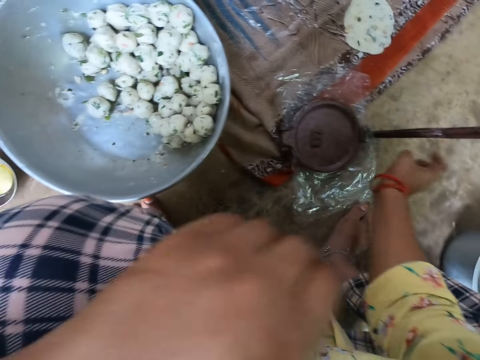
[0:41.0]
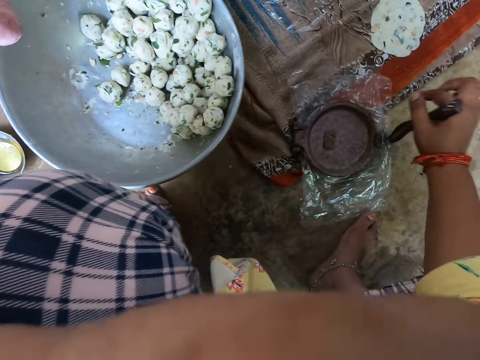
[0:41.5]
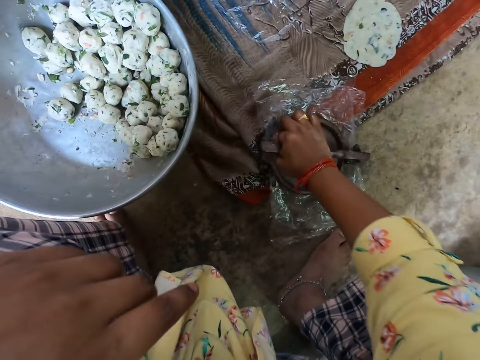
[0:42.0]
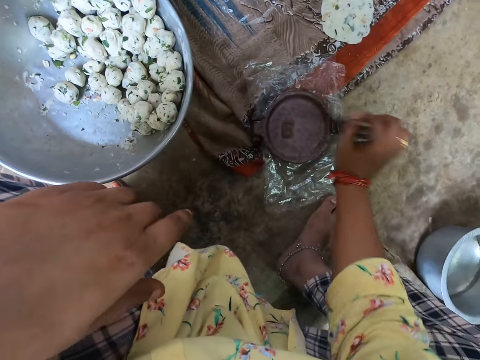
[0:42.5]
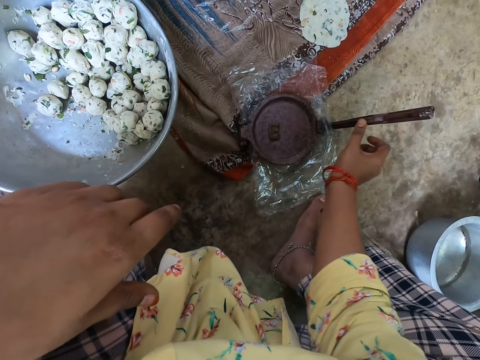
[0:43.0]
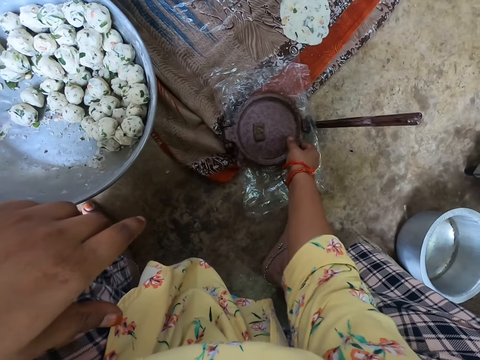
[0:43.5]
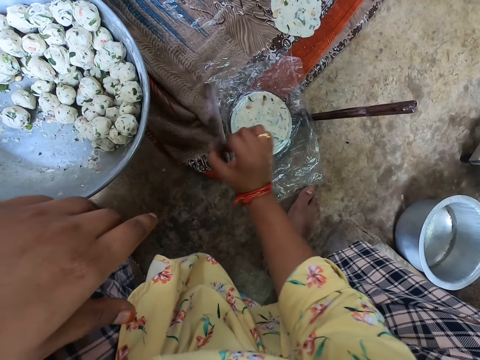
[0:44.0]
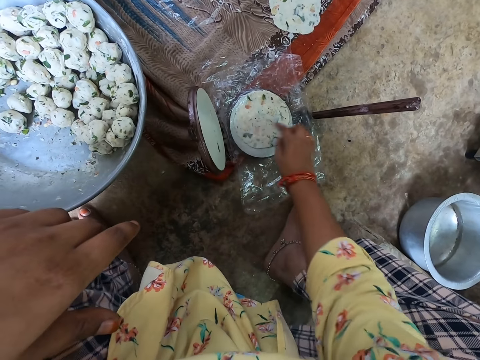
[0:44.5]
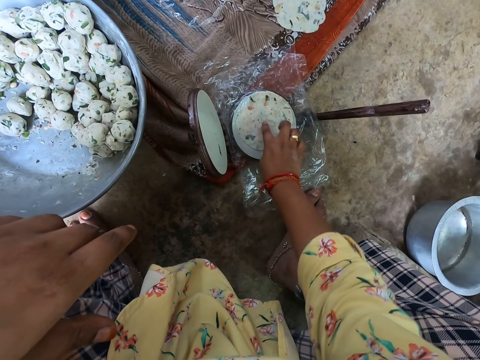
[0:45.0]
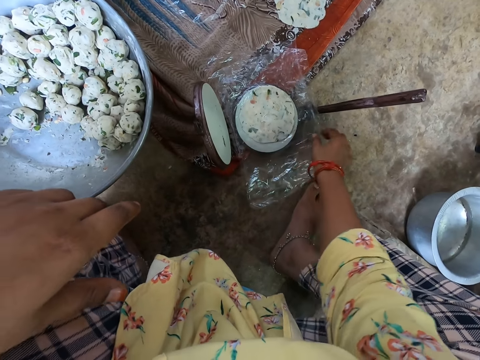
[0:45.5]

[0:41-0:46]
The camera wearer uses a wedge over the lid of the pot. She removes the wedge over the lid of the pot. She opens the lid with her left hand. She removes the nylon on the dough with her left hand.

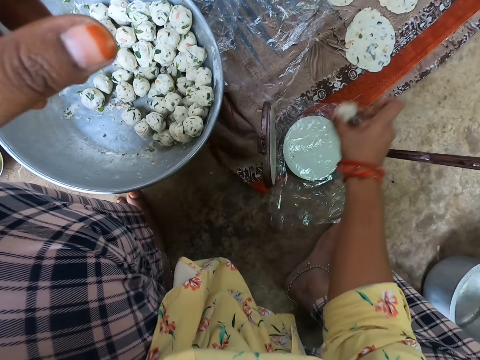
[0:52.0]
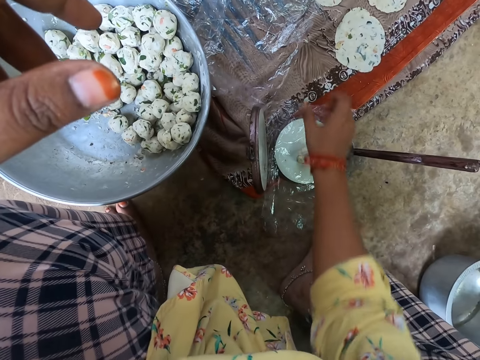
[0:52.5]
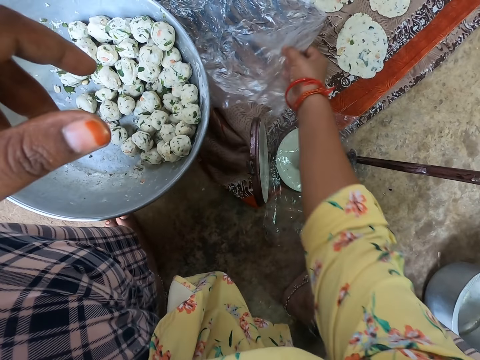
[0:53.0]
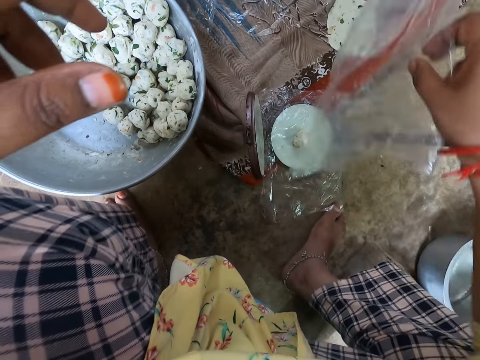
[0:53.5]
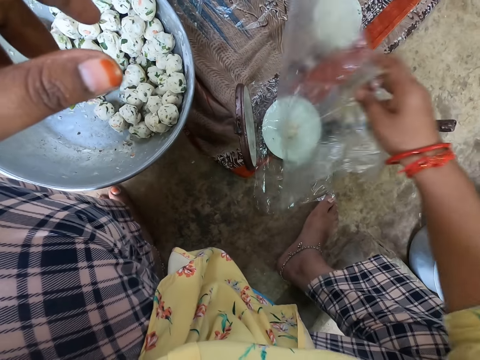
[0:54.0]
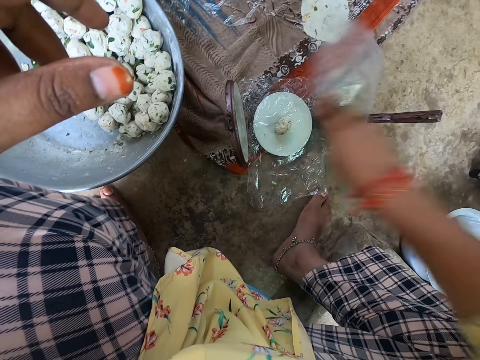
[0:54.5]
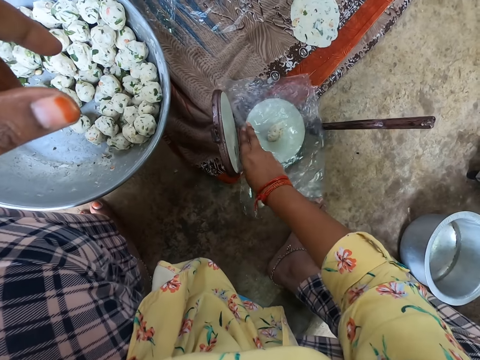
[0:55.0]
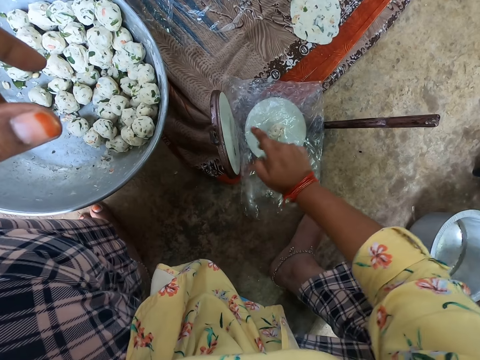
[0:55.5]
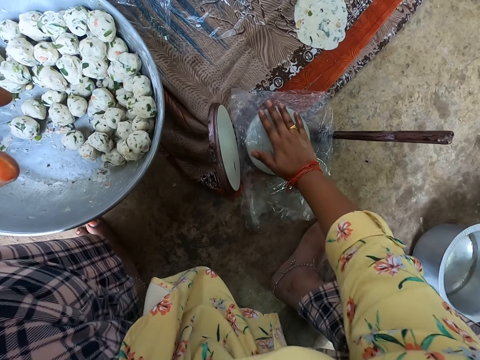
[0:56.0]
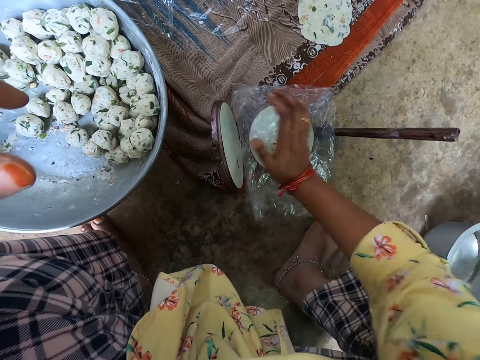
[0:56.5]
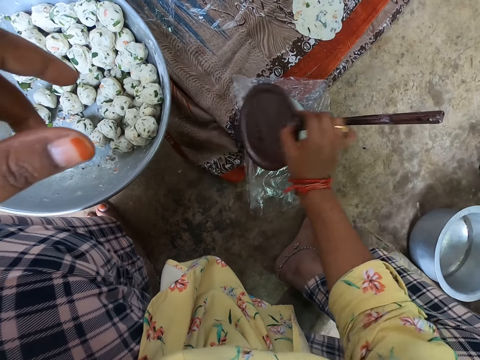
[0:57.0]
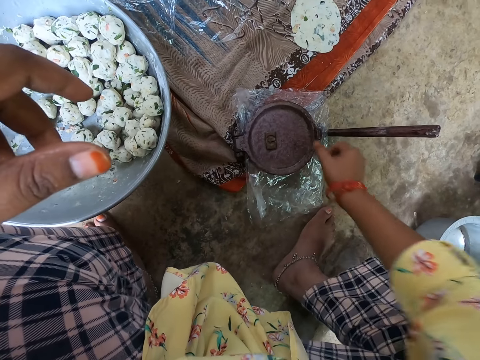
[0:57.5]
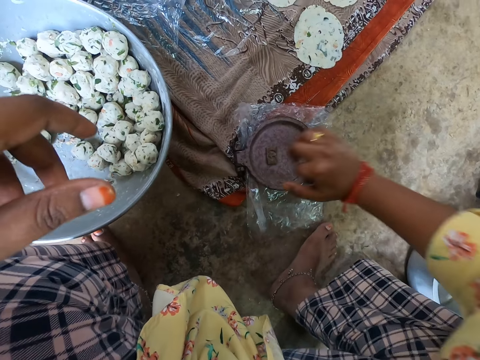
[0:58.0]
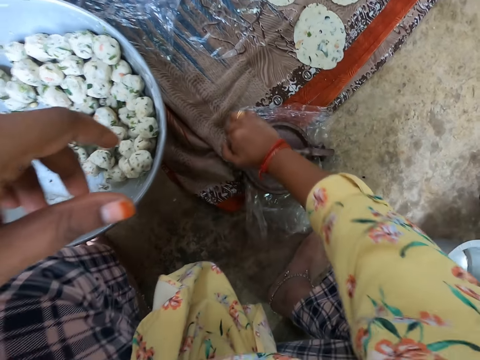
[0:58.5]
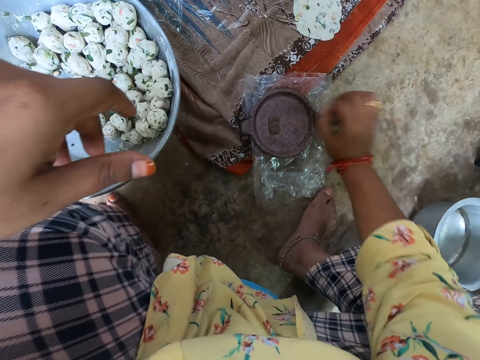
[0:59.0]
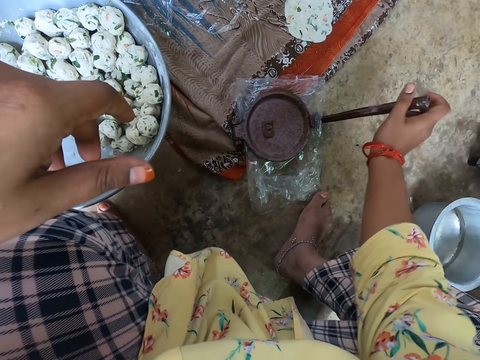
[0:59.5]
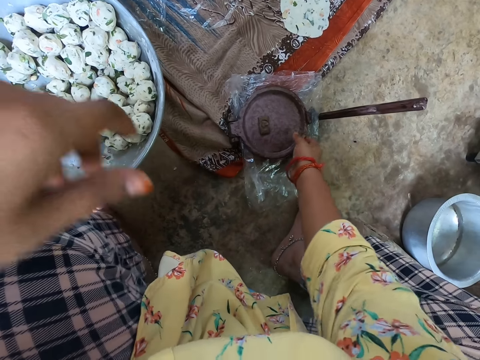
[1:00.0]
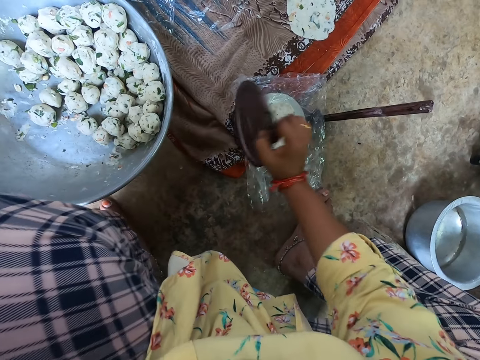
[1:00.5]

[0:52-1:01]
The camera wearer puts the dough on the nylon on the compressor. She takes the nylon from the table with her right hand. She covers the nylon on the dough. She places her right hand on the nylon. She covers the lid of the pot with her right hand. She uses a wedge over the lid of the pot. She presses something. She removes the wedge over the lid of the pot. She opens the lid with her right hand.

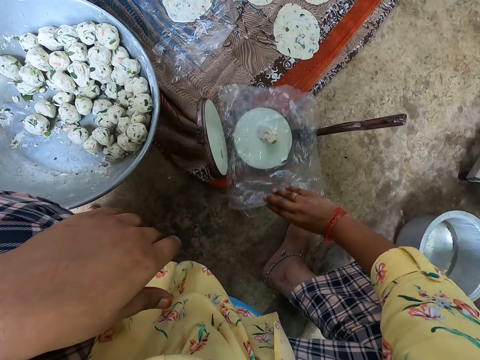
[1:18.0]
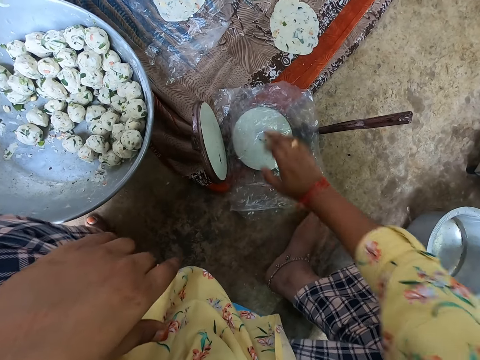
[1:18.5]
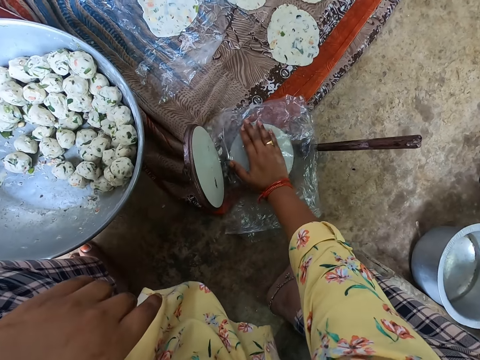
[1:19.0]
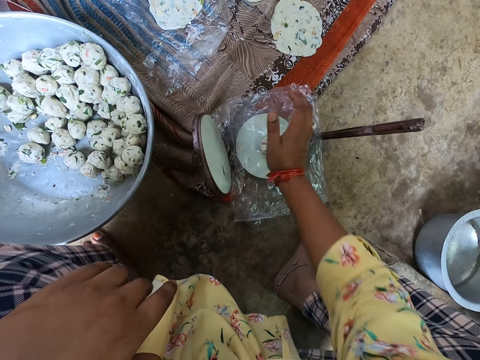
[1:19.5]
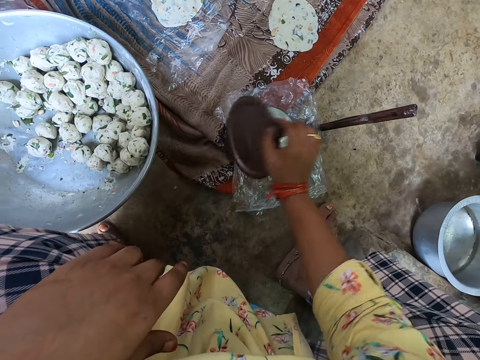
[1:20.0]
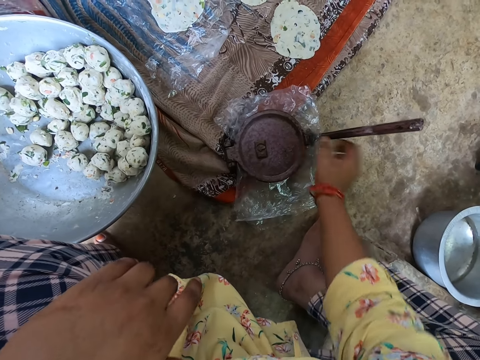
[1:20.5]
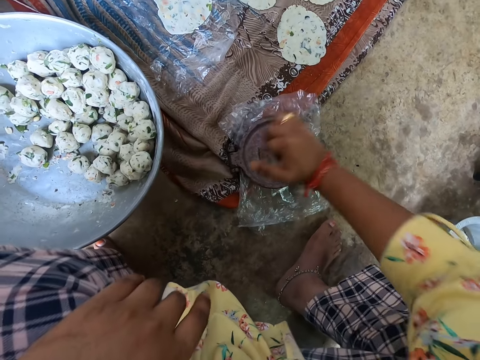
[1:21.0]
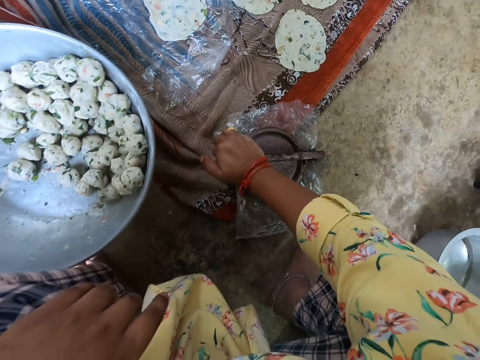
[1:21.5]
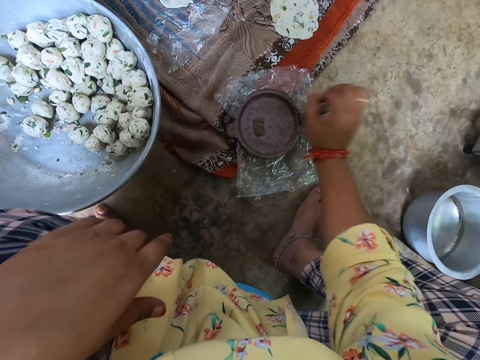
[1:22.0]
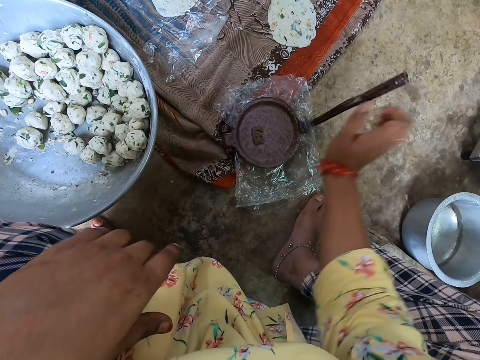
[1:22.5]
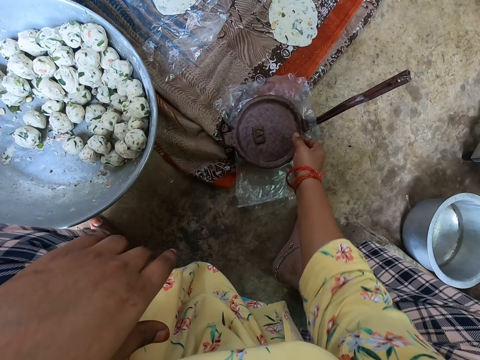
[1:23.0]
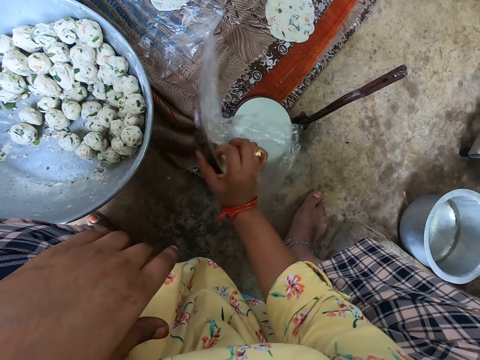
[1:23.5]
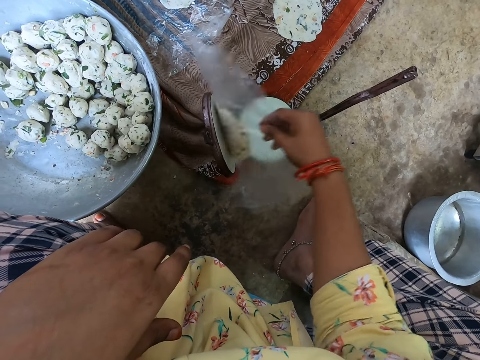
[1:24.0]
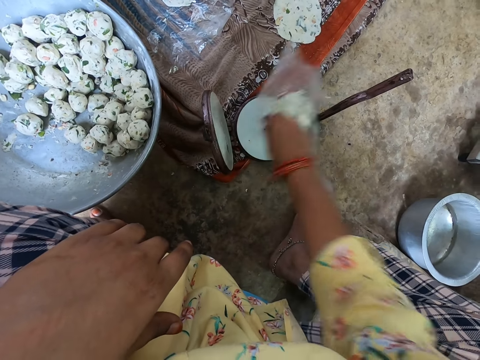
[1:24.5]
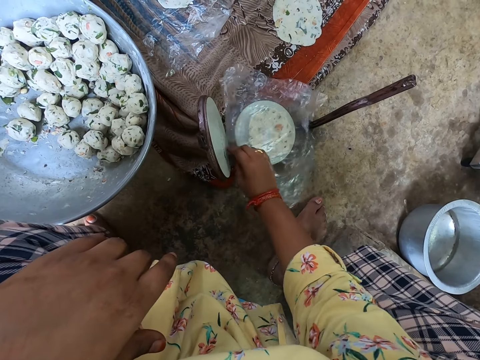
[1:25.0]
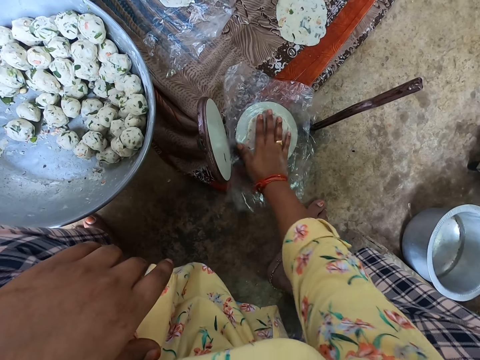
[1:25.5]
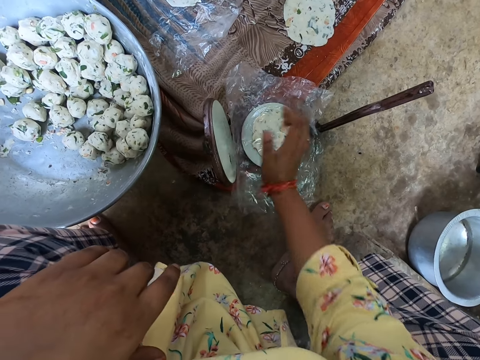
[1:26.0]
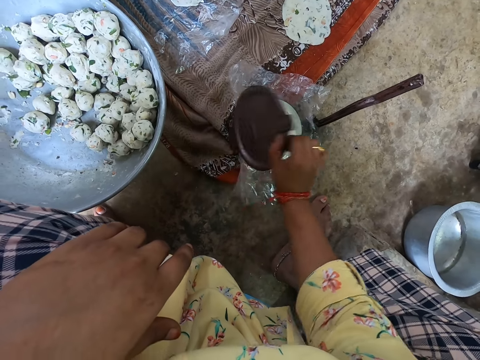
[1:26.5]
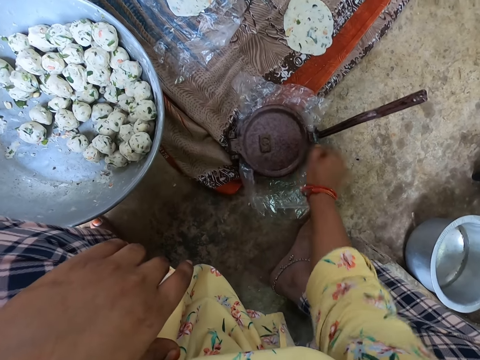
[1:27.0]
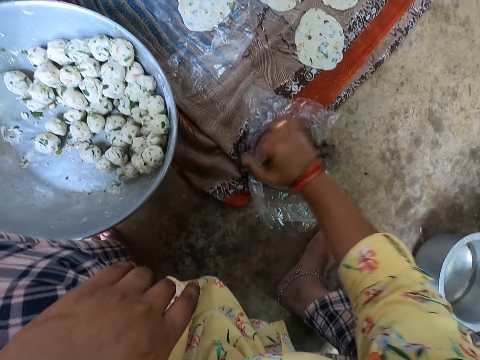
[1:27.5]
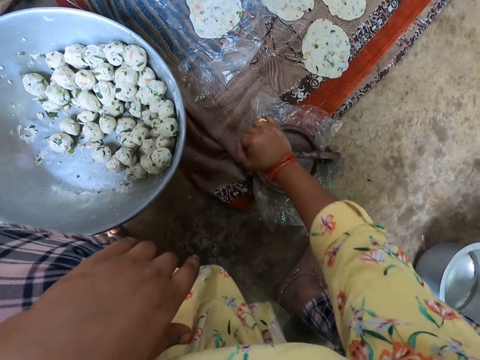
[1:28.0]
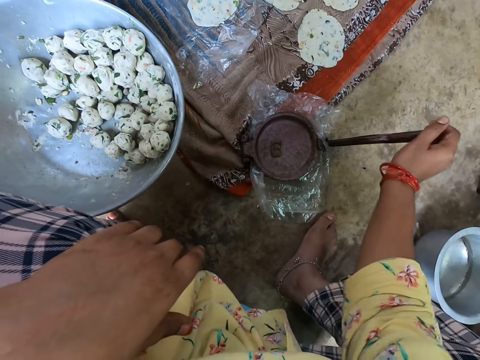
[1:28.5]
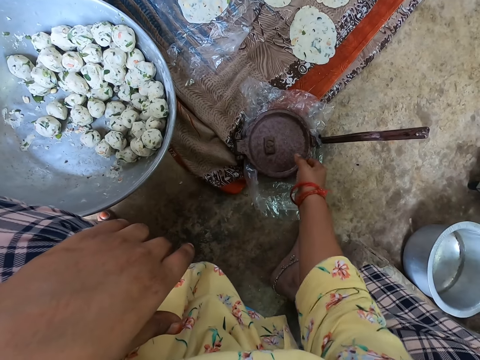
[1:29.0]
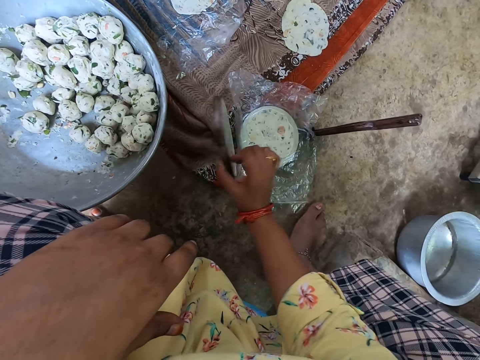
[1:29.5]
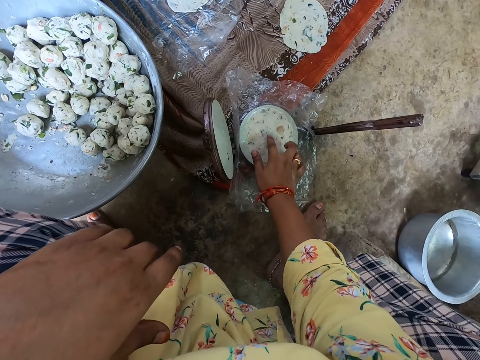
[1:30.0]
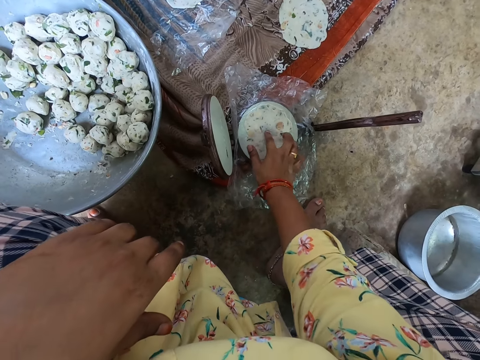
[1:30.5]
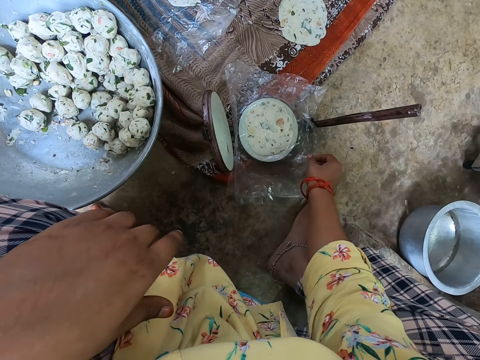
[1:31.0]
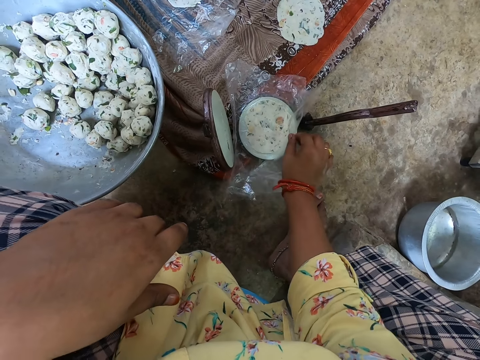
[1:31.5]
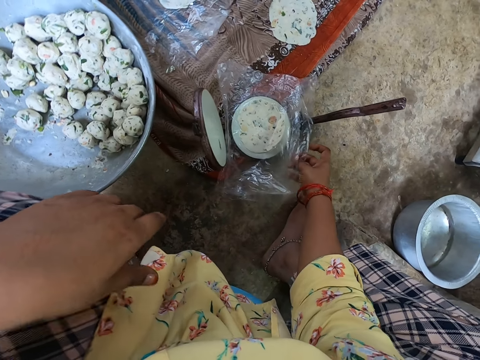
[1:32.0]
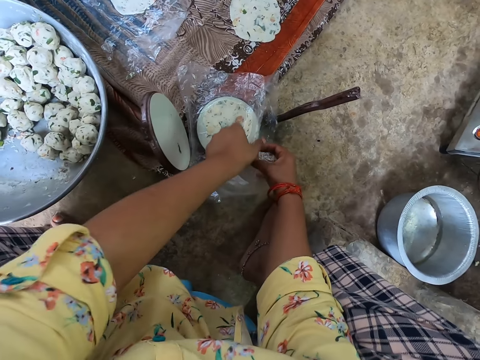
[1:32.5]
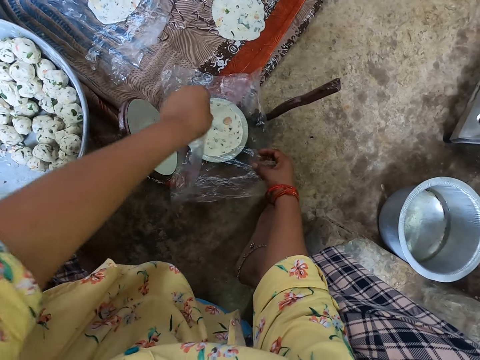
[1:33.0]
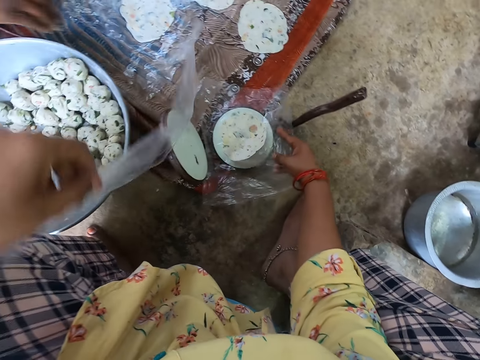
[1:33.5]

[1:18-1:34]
The camera wearer covers the nylon on the dough. She places her right hand on the nylon. She covers the lid of the pot with her right hand. She uses a wedge over the lid of the pot. She presses something. She removes the wedge over the lid of the pot. She opens the lid with her right hand. She turns the nylon with the dough to the other side. She covers the lid of the pot with her right hand. She uses a wedge over the lid of the pot. She removes the wedge over the lid of the pot. She opens the lid with her right hand. She places her right hand on the dough. She removes the nylon on the dough with her left hand.
